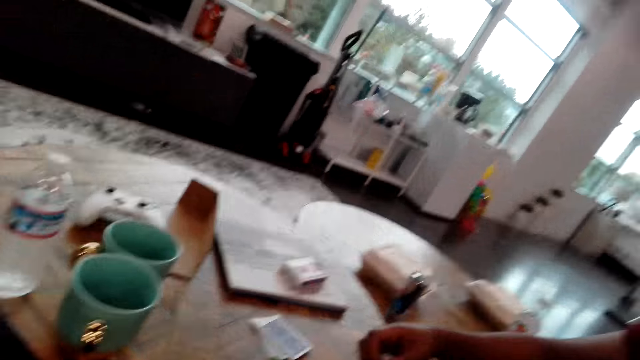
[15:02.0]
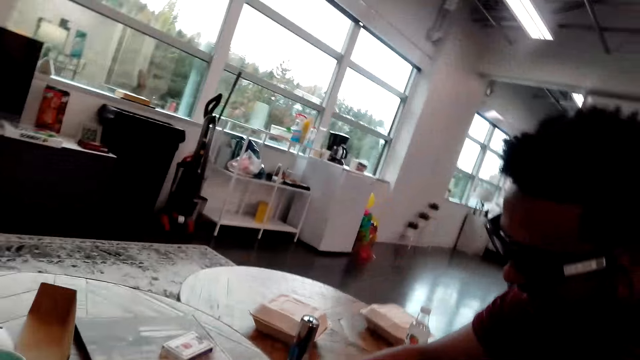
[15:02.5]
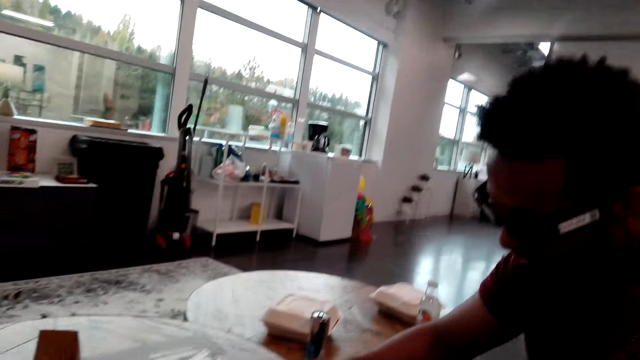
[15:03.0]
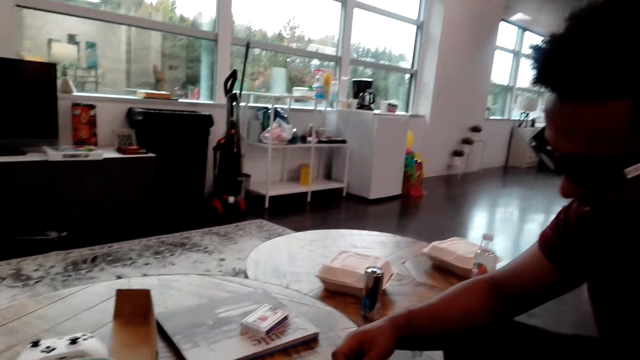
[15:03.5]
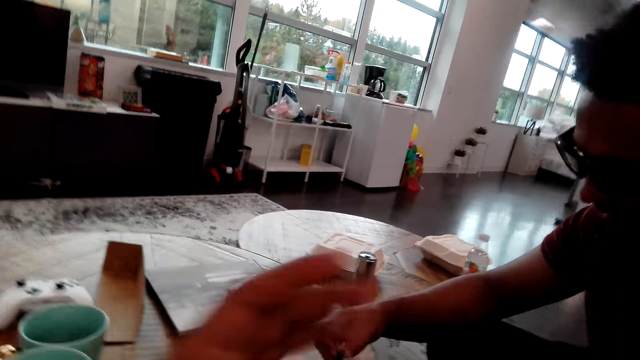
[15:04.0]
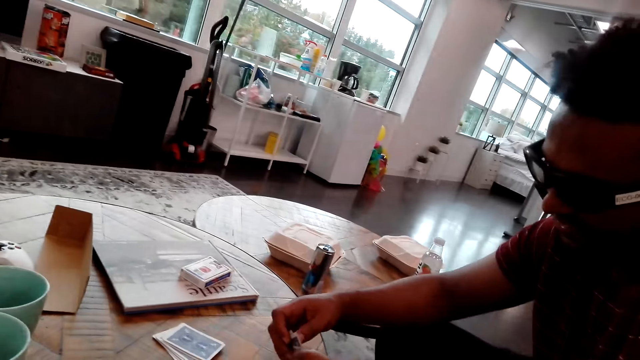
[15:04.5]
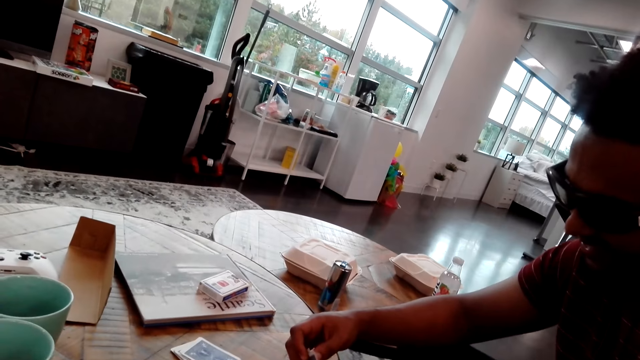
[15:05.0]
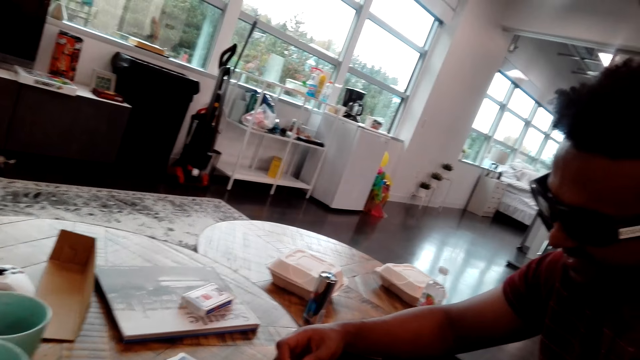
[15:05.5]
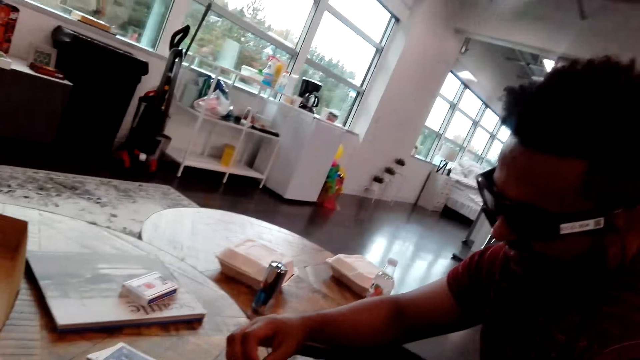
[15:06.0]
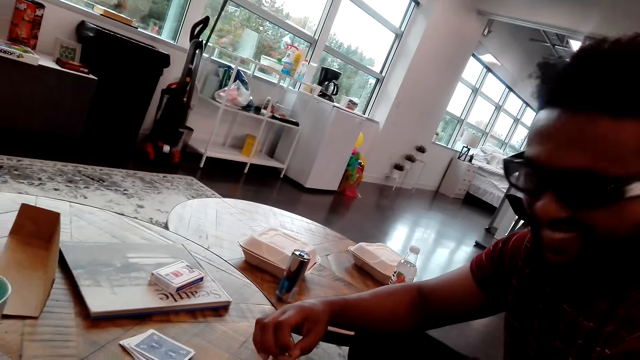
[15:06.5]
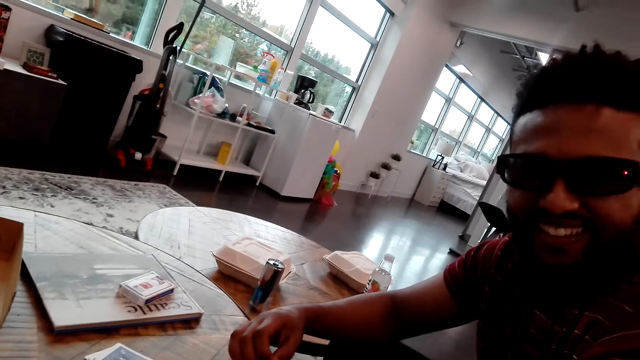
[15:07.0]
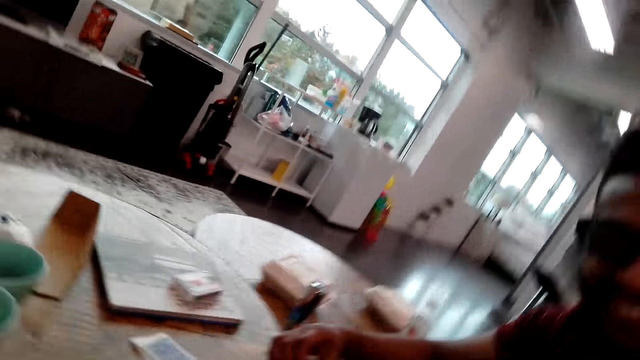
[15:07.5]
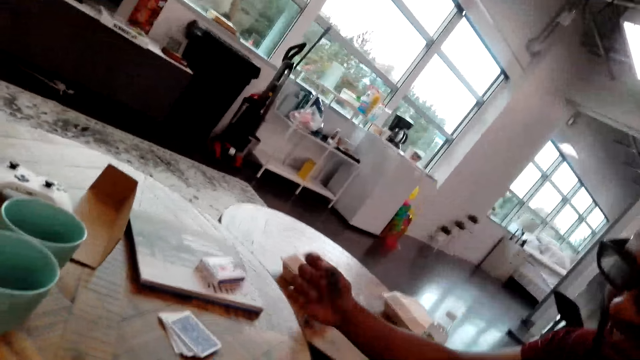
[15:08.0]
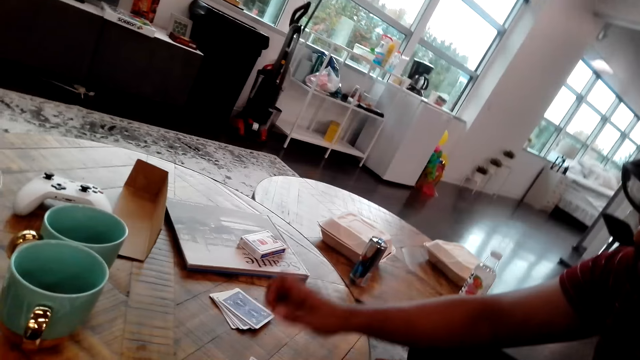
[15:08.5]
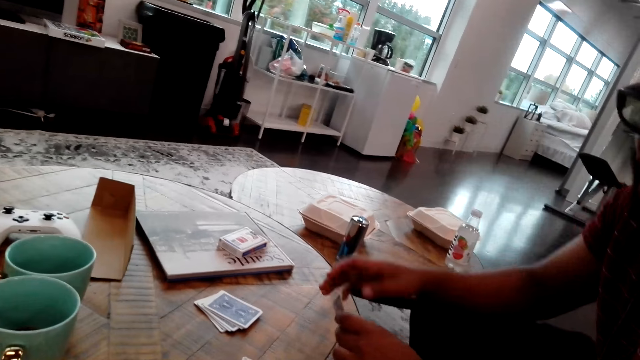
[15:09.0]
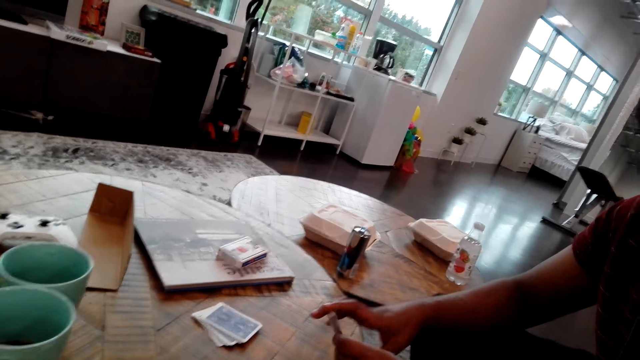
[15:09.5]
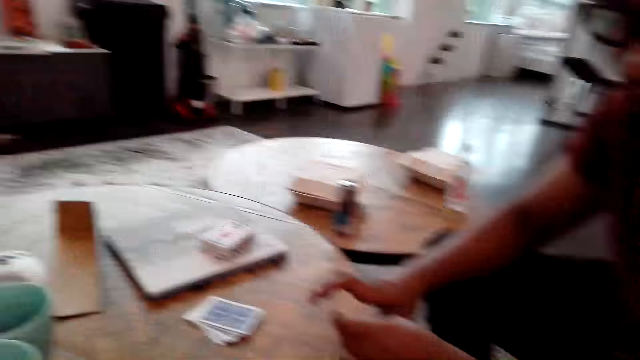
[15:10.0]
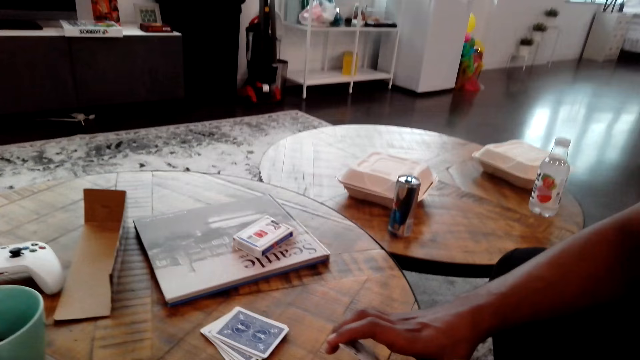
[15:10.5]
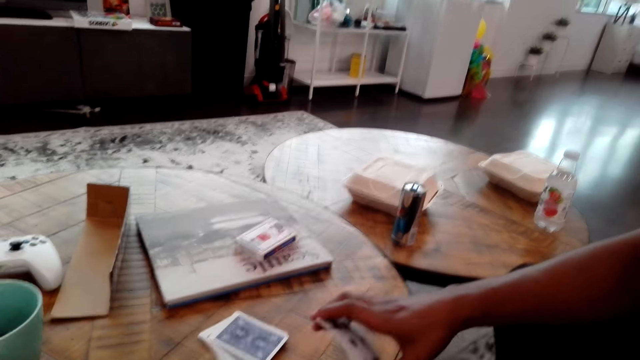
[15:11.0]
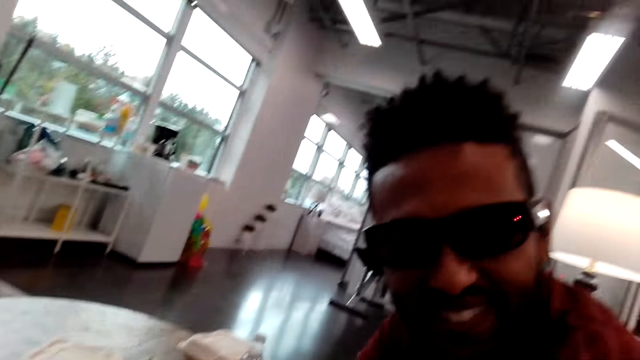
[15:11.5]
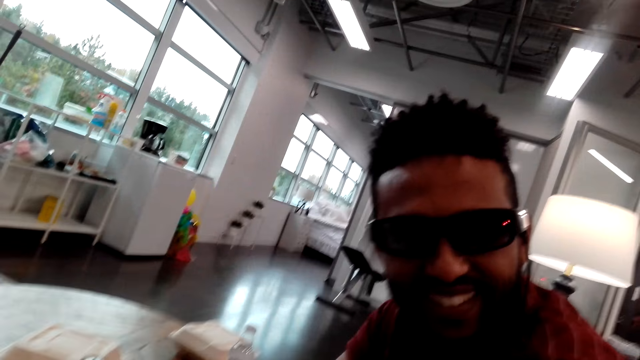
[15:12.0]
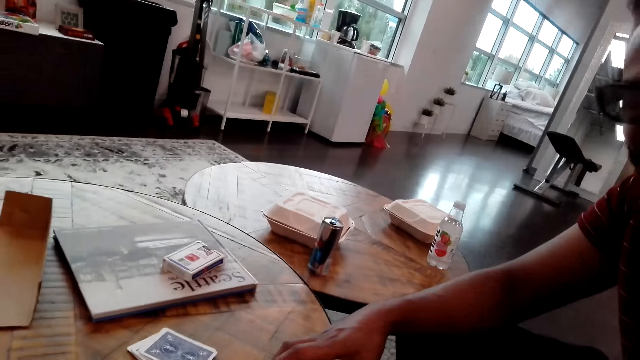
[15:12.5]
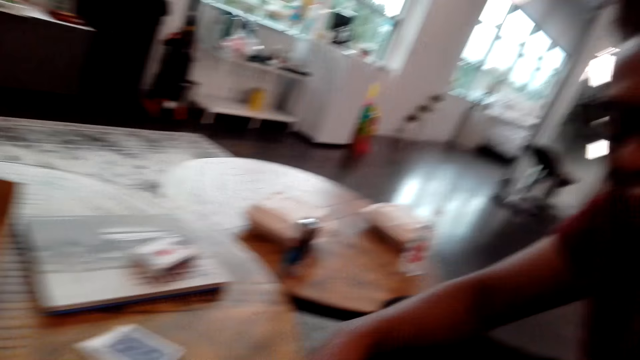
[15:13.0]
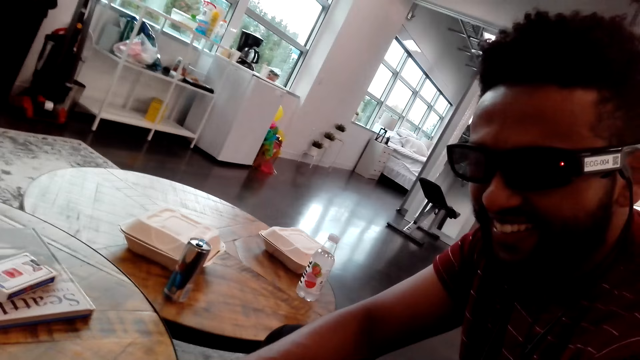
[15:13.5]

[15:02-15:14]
The camera wearer plays a card. A man turns left. The man plays a card. The man touches the playing cards.

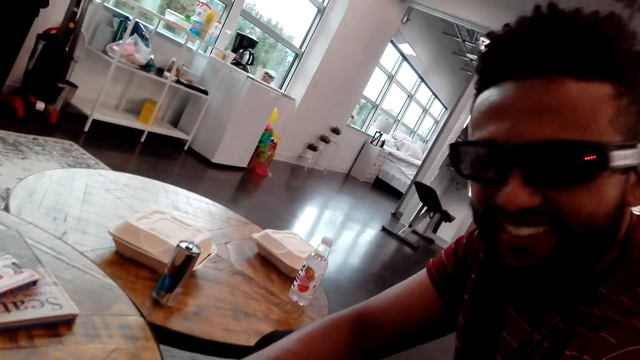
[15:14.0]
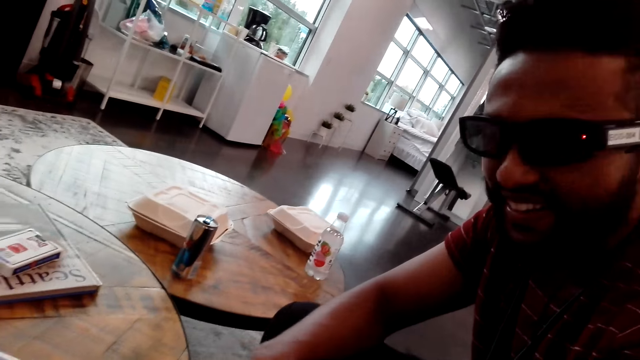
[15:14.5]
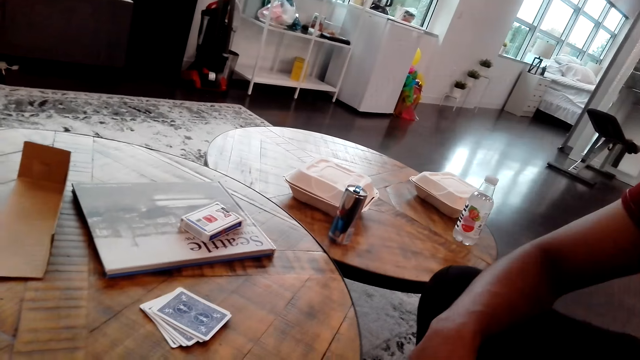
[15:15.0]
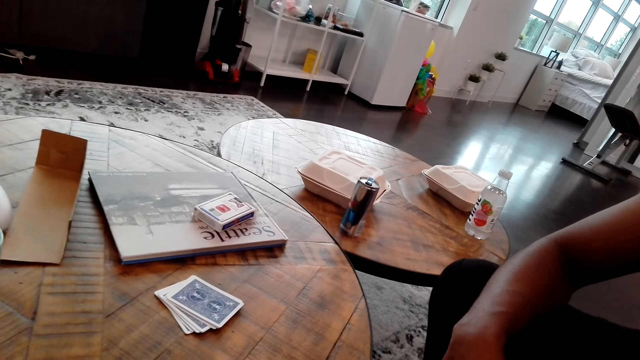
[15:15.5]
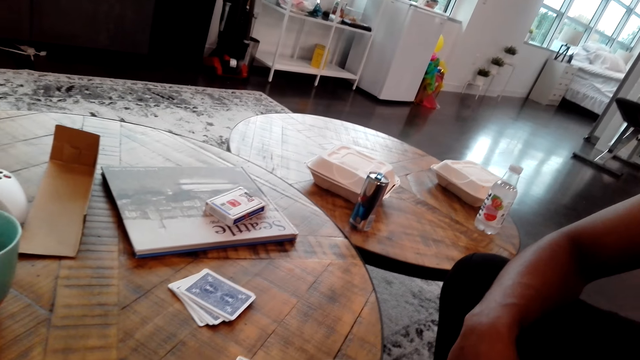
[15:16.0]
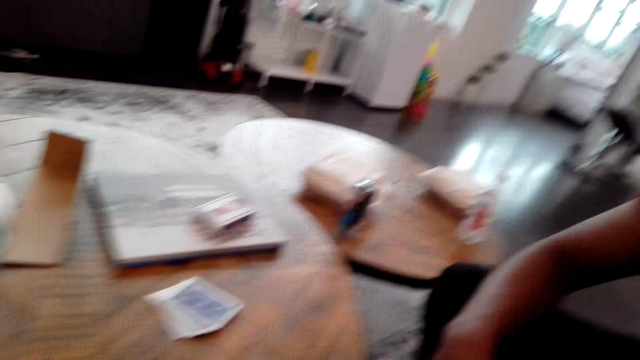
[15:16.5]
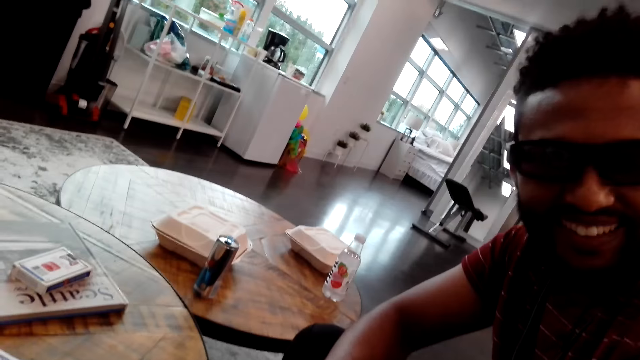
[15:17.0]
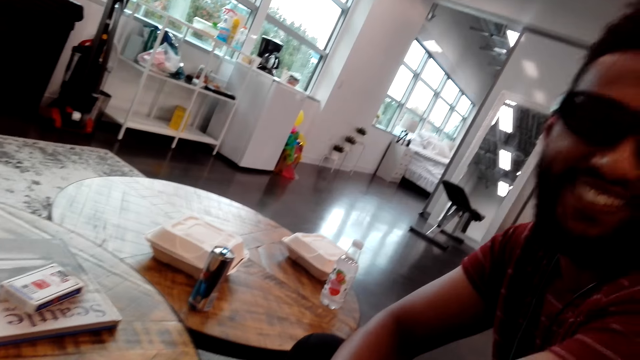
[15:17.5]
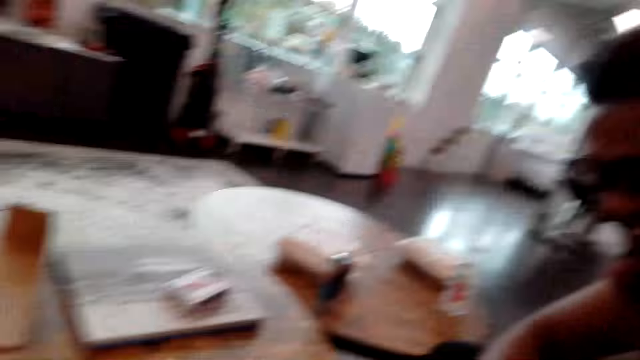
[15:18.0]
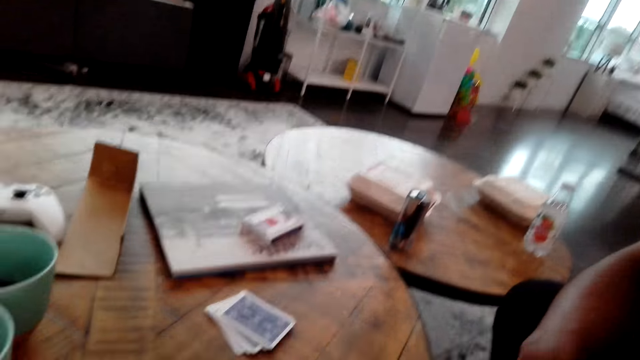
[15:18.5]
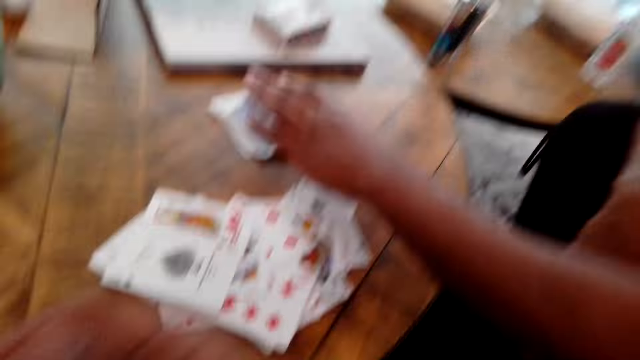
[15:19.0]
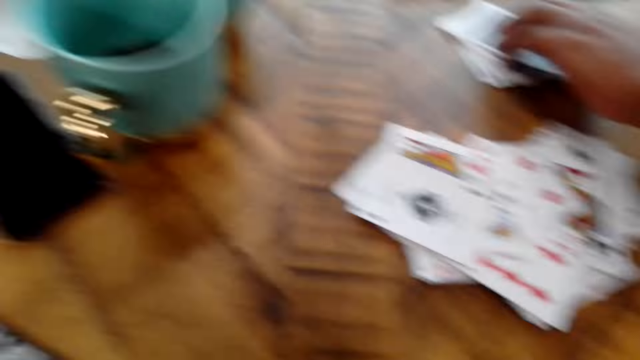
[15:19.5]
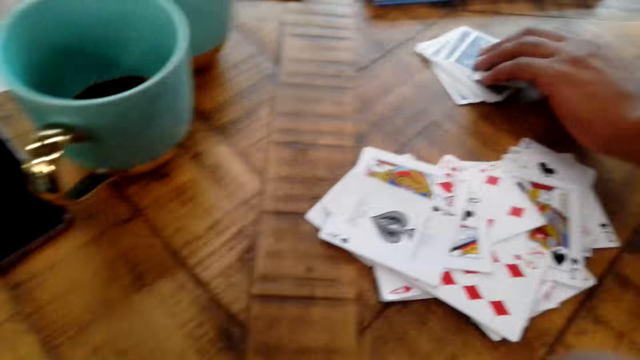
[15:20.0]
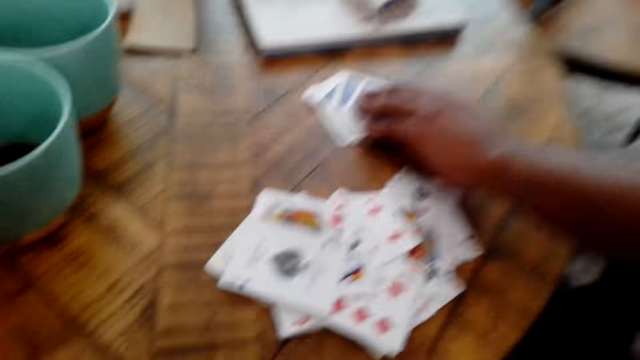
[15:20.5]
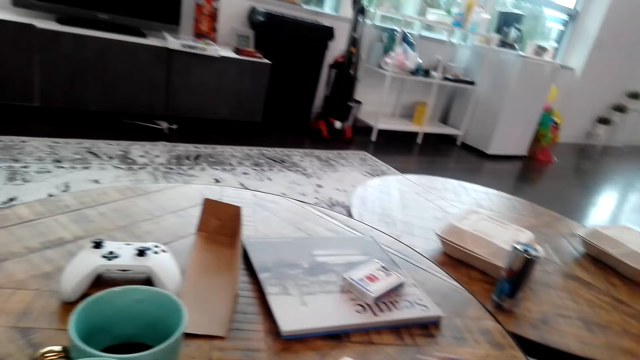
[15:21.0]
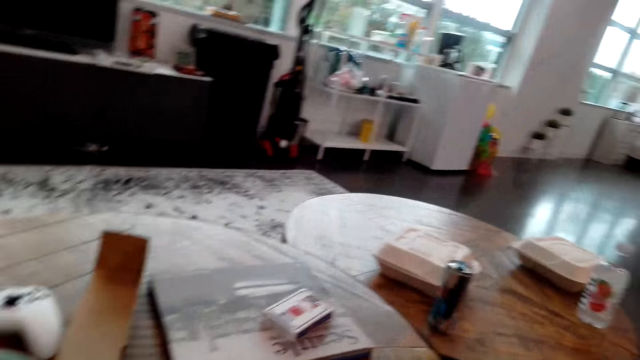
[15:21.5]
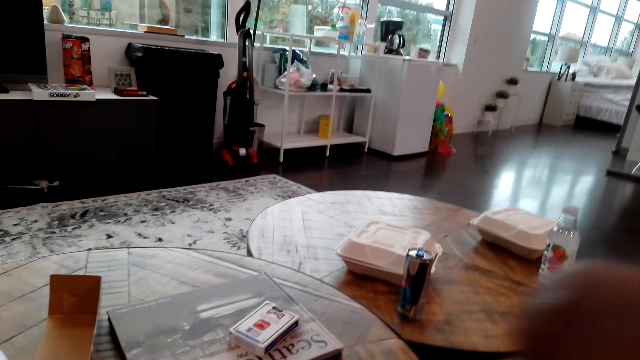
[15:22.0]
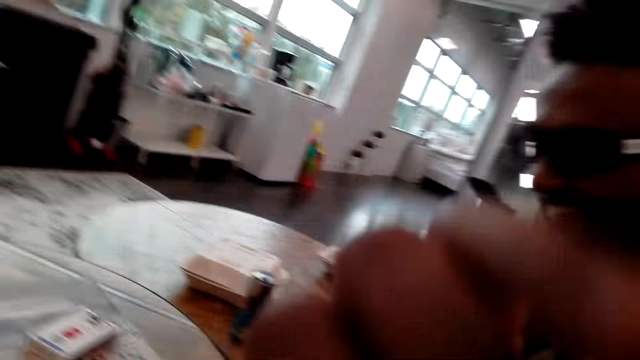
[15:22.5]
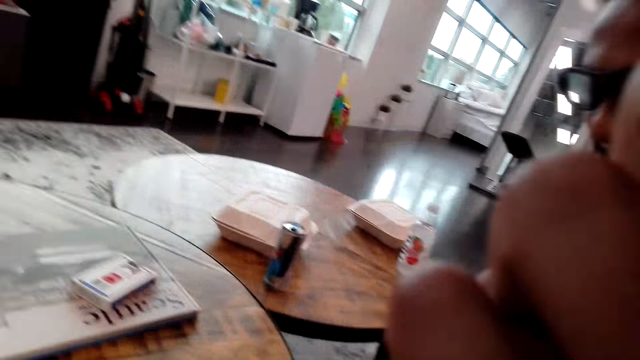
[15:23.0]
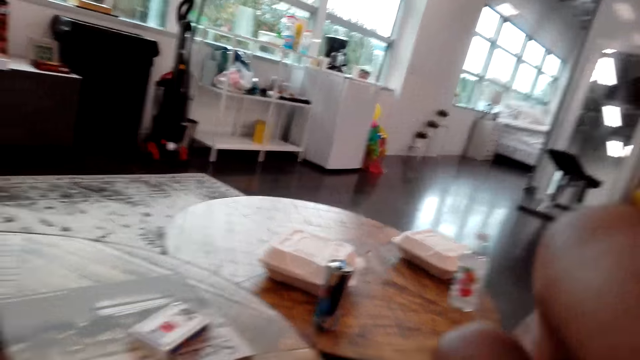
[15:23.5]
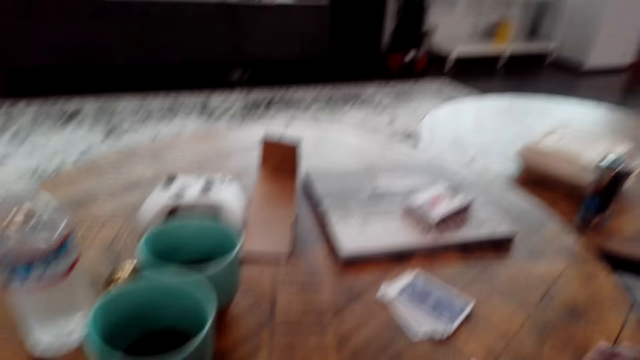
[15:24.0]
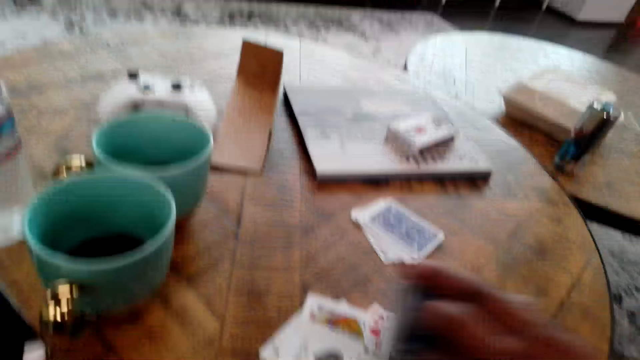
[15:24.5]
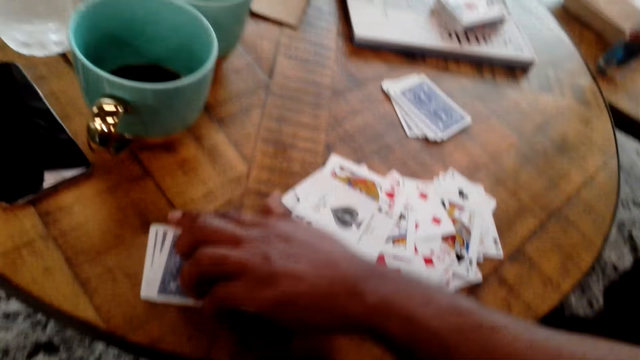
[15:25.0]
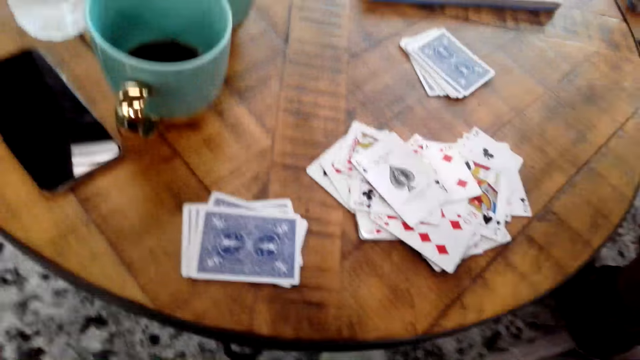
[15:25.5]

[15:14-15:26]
The camera wearer talks to a man. The man talks to the camera wearer. The man picks up cards. The camera wearer plays a card. The man talks to the camera wearer. The camera wearer touches the cards.
